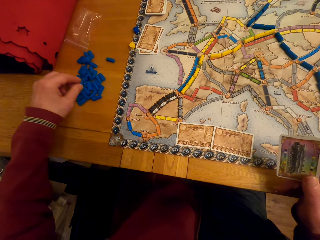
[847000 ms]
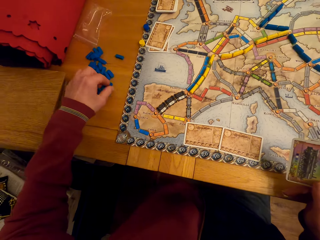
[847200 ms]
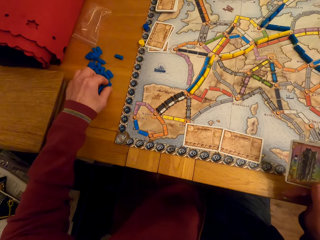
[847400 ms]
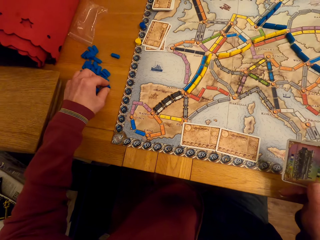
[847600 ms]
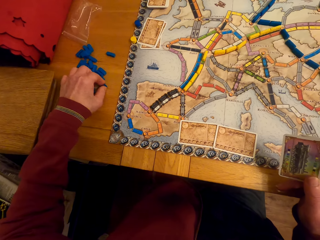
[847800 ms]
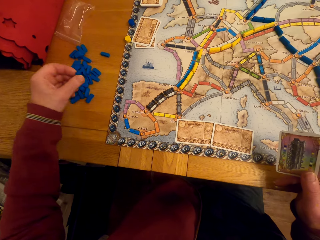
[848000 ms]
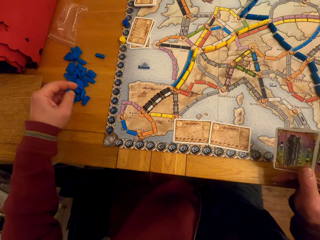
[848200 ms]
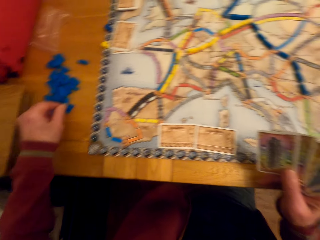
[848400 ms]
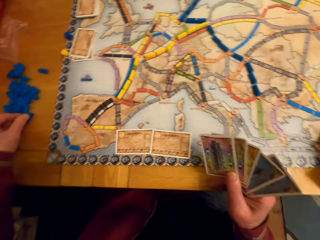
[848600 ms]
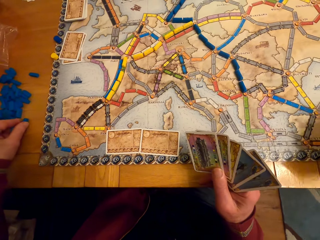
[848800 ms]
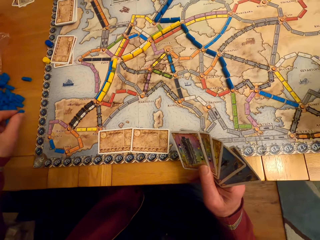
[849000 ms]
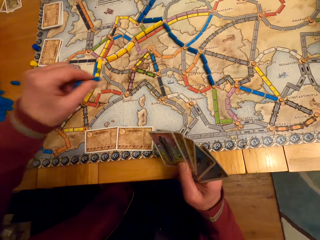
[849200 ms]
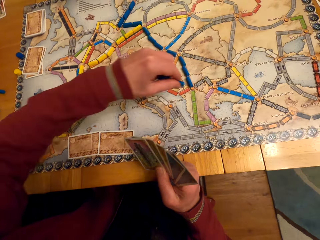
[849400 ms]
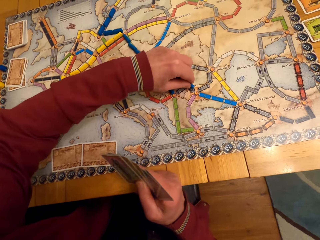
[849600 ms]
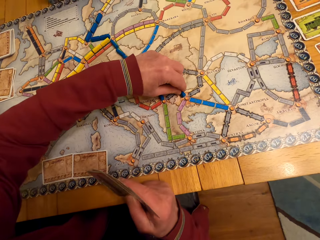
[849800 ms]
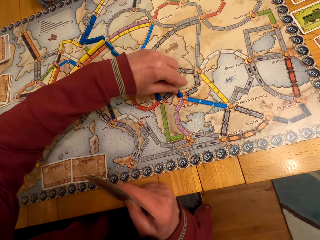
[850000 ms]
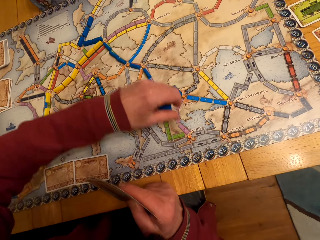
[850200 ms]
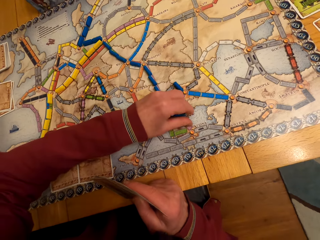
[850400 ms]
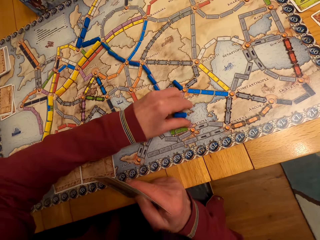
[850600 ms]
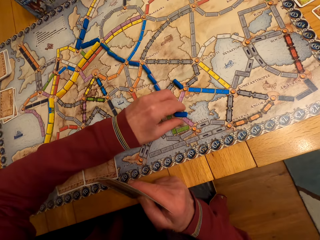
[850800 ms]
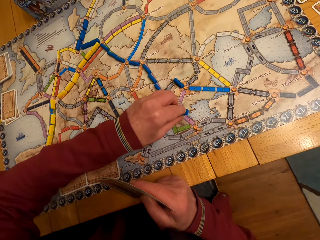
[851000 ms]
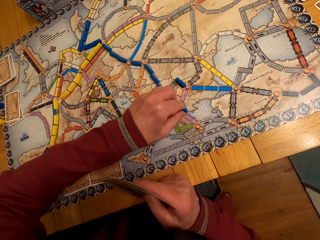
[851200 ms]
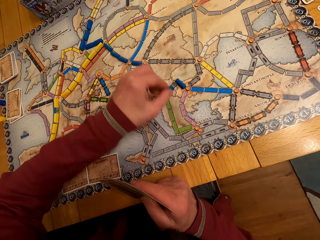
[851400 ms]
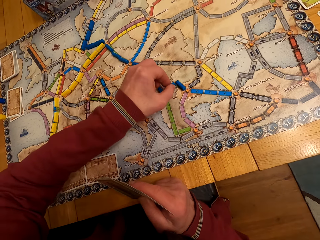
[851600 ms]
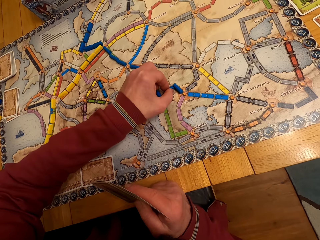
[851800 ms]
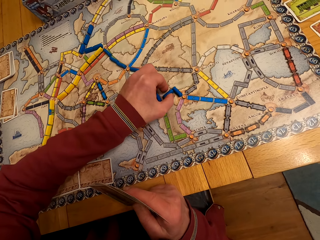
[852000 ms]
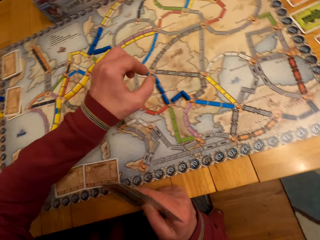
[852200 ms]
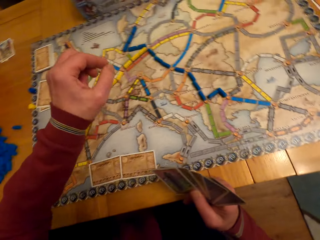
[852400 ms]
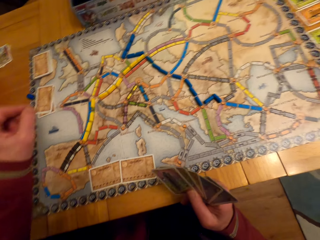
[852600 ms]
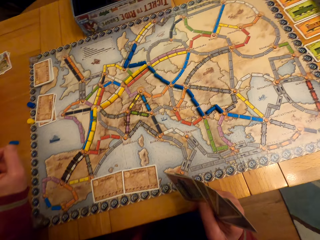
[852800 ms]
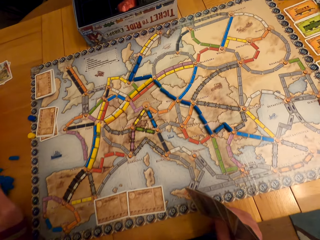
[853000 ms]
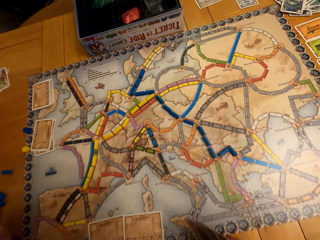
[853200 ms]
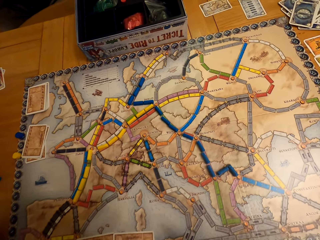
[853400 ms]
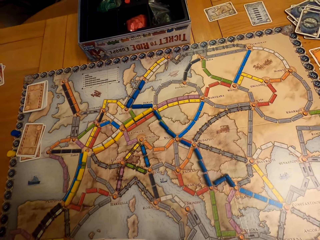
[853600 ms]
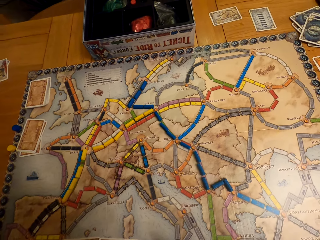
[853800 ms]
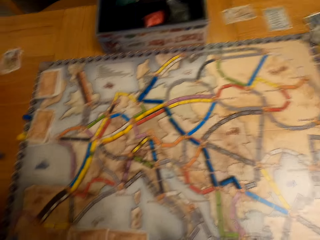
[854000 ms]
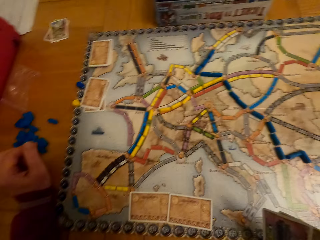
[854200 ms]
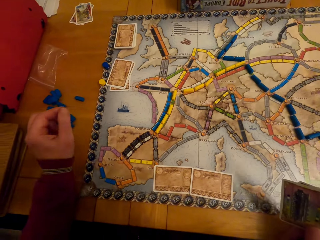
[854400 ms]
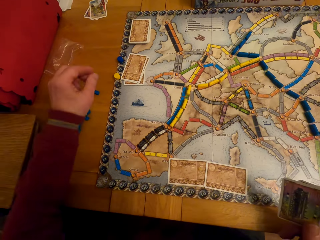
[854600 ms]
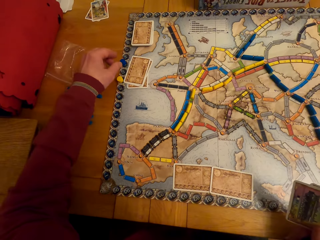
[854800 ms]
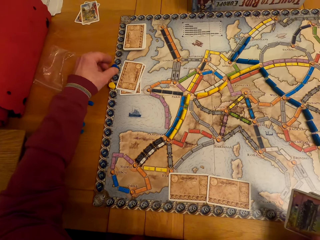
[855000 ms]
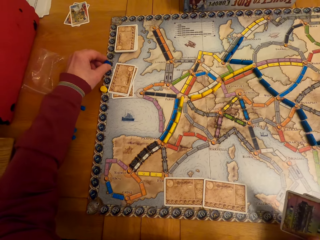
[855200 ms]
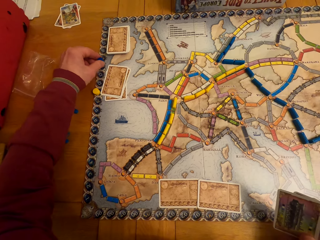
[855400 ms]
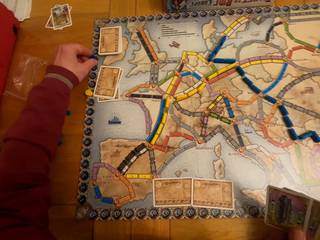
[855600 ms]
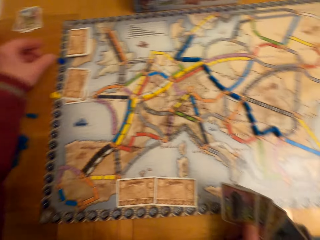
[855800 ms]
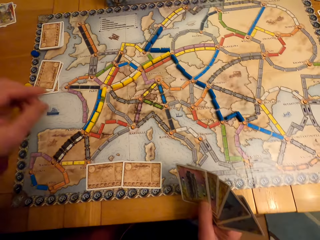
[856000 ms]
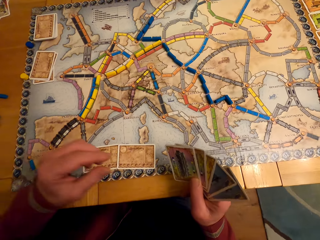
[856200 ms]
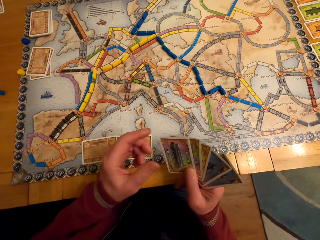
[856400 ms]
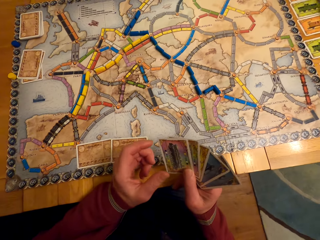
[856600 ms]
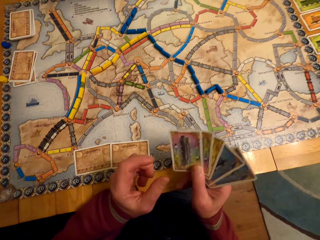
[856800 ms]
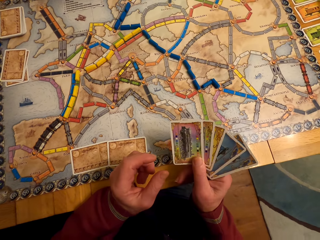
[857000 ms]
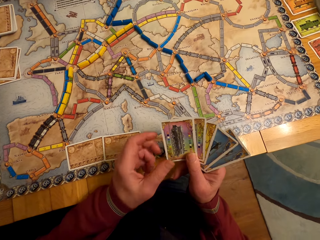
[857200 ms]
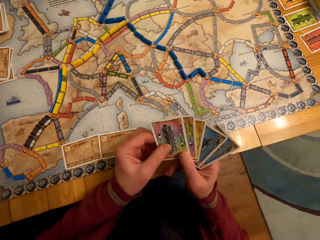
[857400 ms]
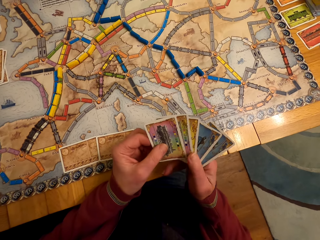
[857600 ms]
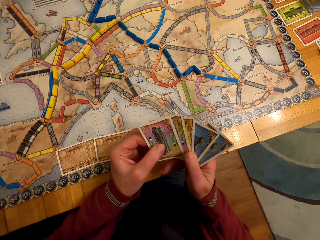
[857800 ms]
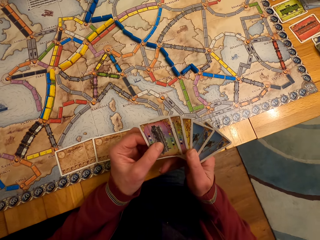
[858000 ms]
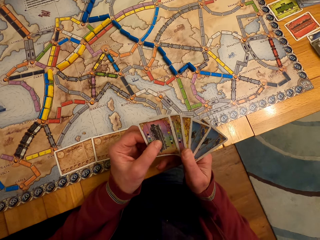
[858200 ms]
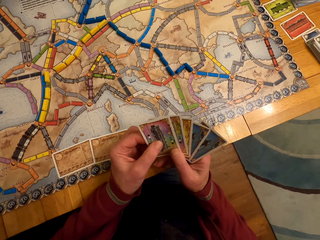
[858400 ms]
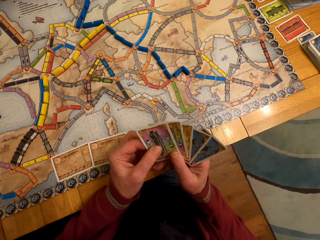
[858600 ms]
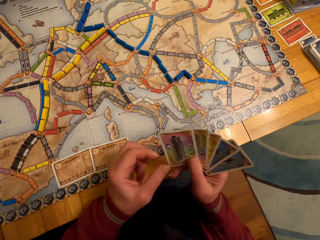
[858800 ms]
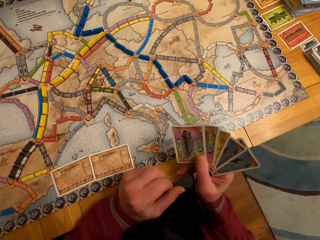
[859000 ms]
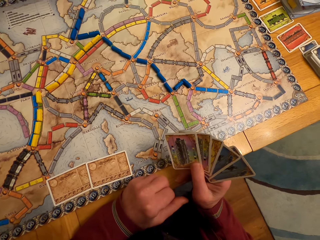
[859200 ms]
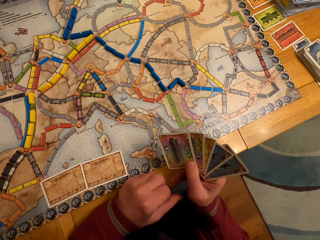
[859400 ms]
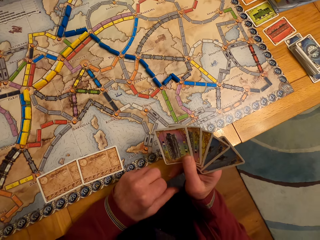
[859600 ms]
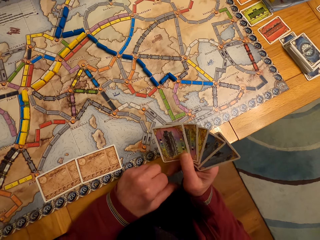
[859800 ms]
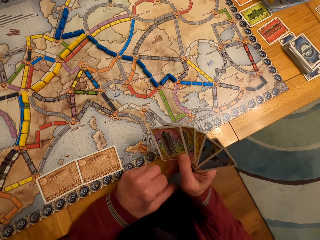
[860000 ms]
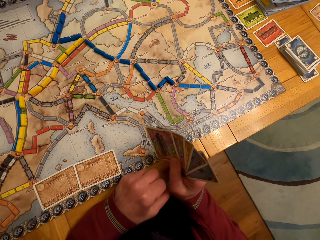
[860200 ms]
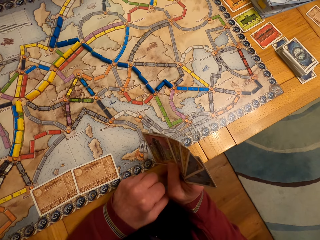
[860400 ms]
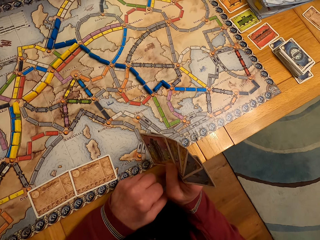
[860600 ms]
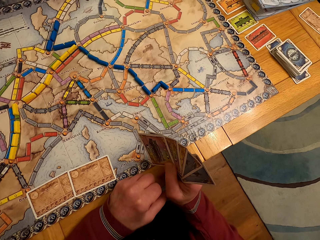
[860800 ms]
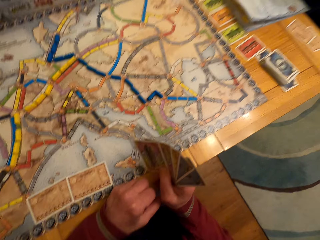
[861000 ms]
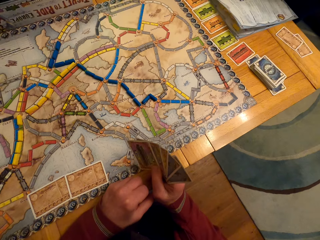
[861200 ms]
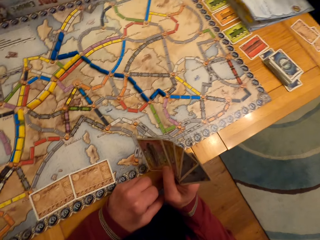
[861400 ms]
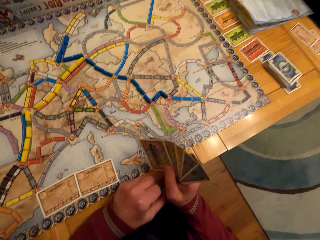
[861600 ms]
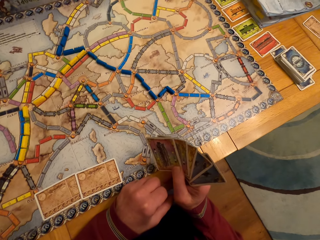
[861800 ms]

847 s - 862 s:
A man picks the model pieces. The camera wearer picks the board game chips with his left hand. The man puts the model pieces on the table. The camera wearer puts the board game chips on the table. The man moves the hand. A lady looks around. The man moves the model piece. The camera wearer moves the board game chips on the table. The man moves the hand. He touches the cards and looks at the cards.

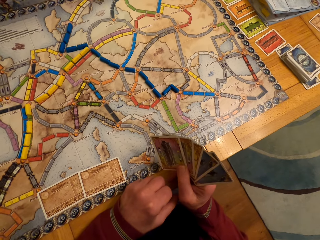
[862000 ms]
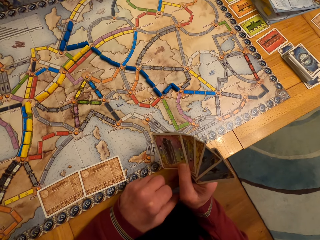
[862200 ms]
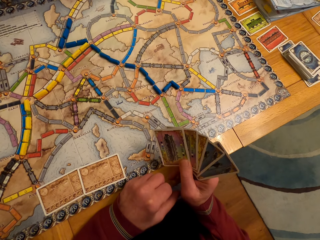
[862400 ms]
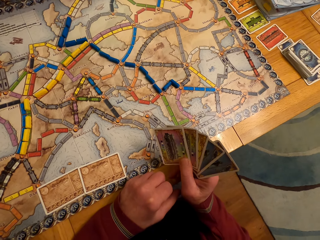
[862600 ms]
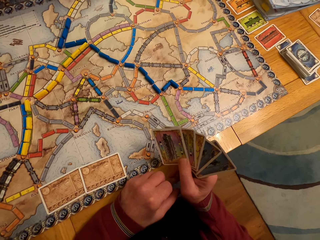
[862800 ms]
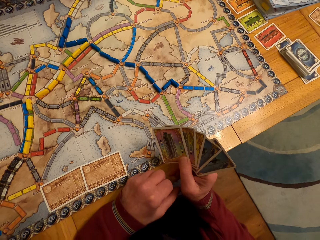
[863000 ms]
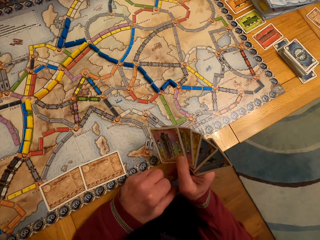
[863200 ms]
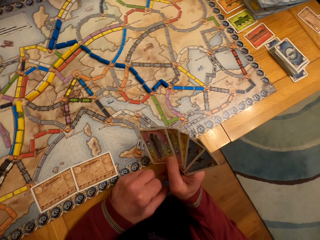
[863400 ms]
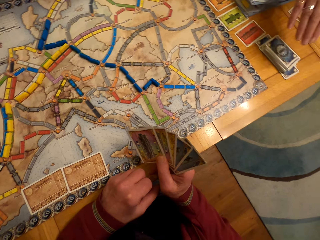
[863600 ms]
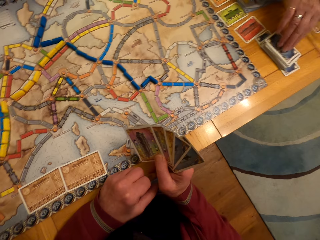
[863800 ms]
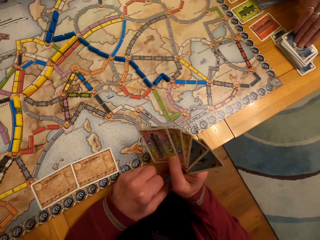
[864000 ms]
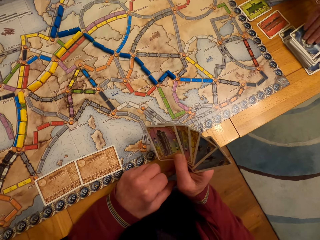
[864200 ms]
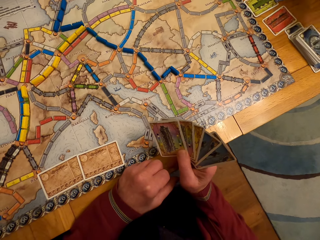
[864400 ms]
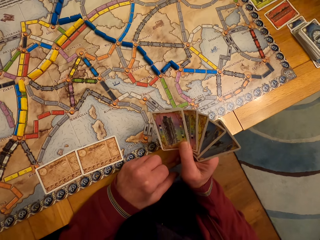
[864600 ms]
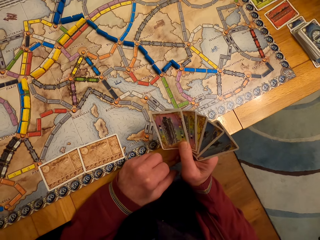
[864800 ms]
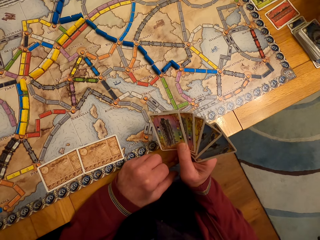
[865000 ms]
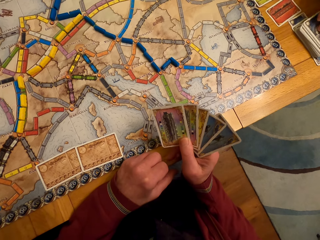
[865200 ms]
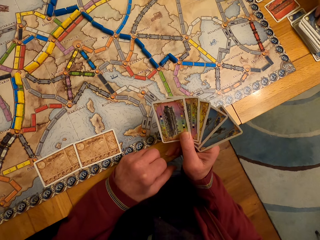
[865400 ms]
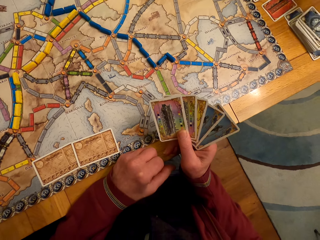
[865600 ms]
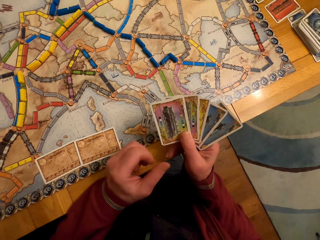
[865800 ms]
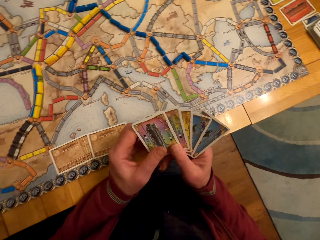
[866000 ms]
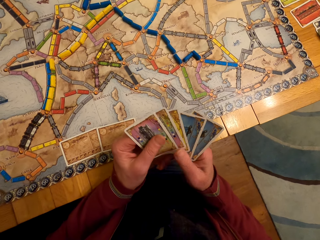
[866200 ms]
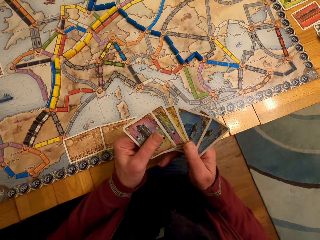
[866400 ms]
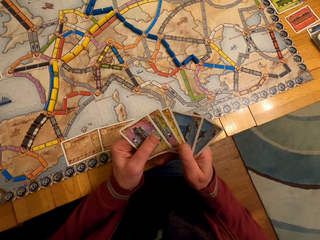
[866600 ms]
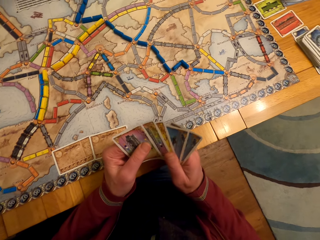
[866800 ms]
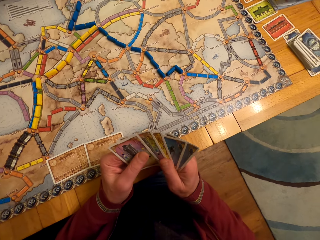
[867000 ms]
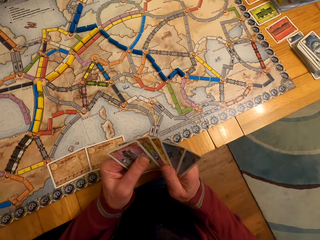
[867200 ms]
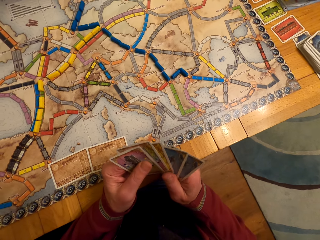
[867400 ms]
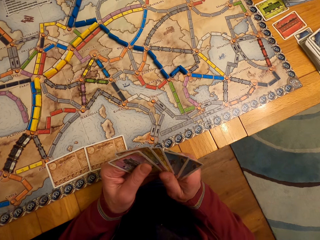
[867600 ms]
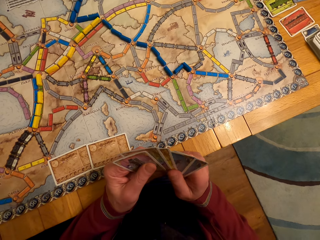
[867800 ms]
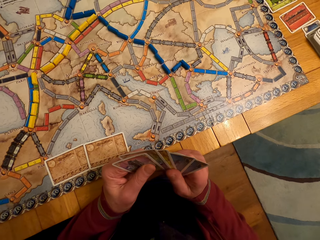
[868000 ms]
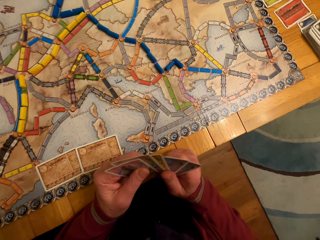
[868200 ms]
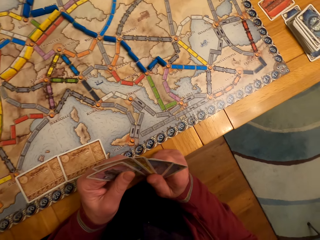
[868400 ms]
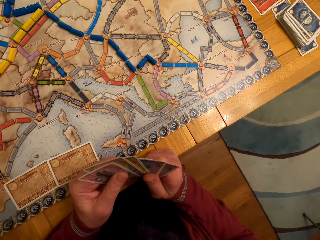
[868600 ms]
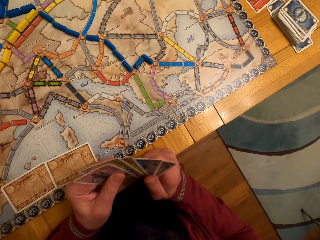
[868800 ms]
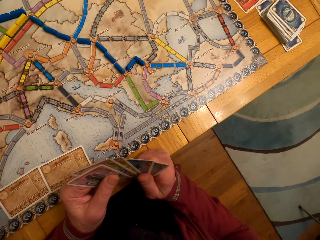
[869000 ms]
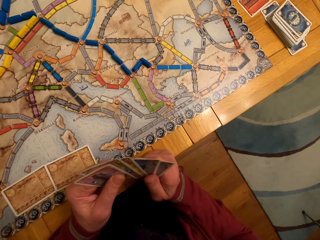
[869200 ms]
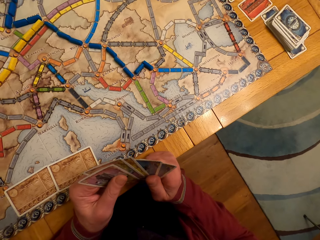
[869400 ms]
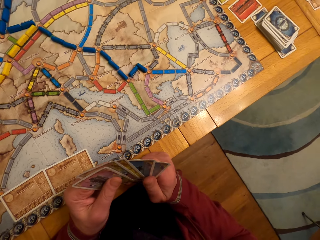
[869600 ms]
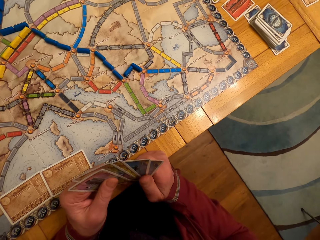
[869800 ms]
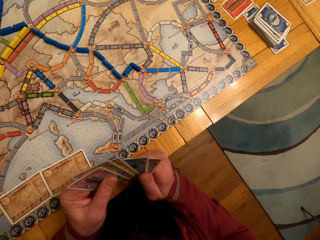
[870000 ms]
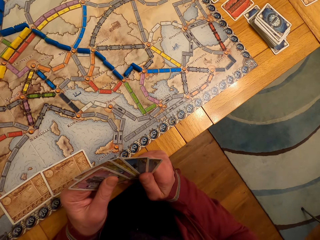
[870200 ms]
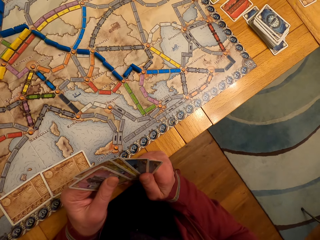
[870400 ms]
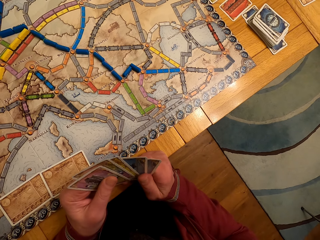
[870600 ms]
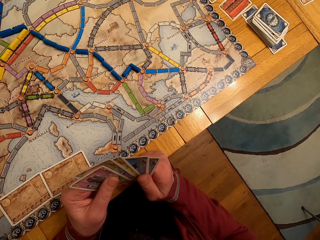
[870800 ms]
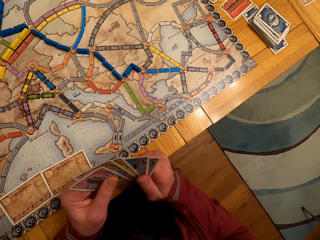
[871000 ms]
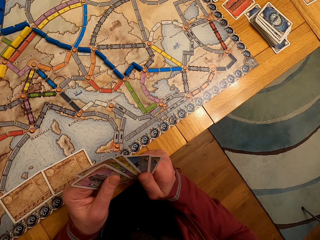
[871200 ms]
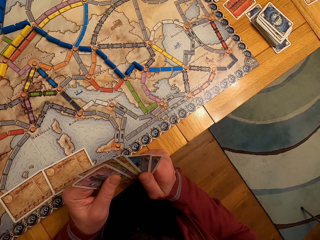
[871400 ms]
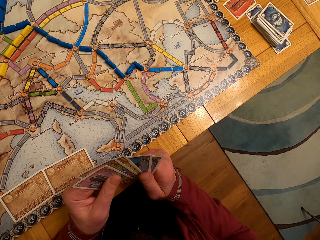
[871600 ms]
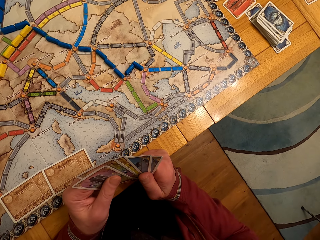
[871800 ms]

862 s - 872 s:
A lady picks the board game card from the table. A man looks at the cards.
